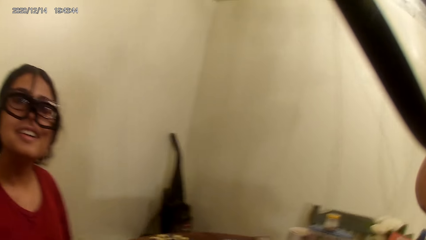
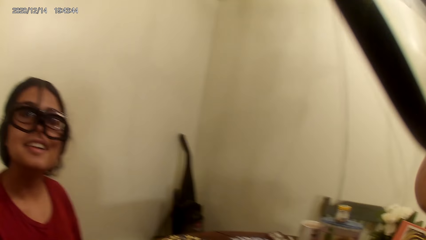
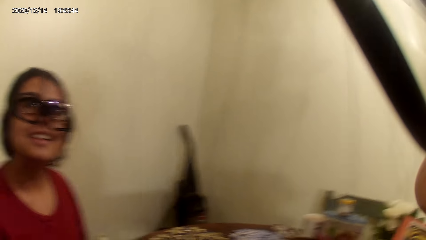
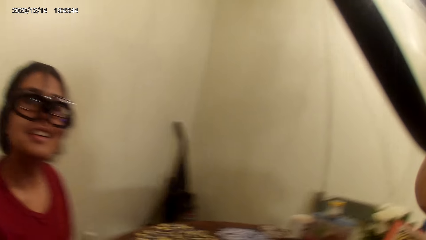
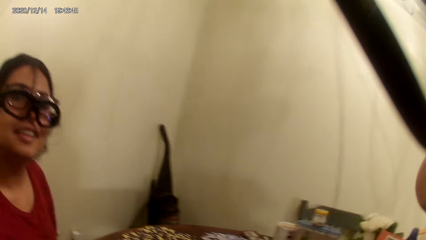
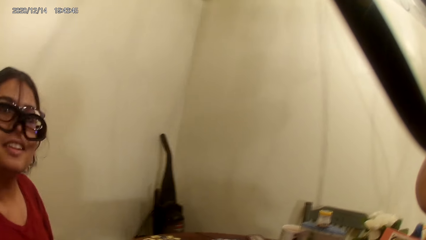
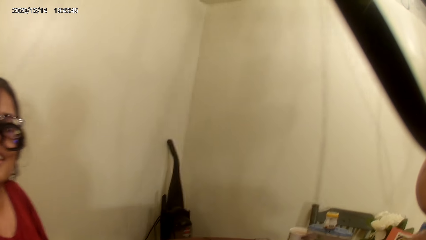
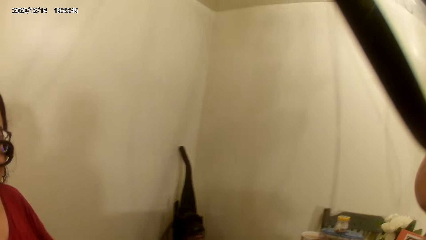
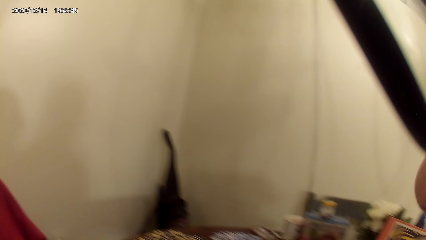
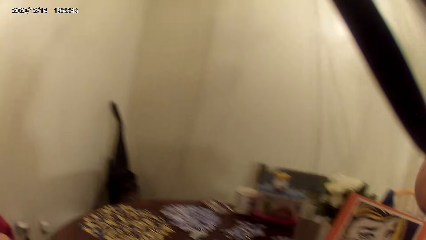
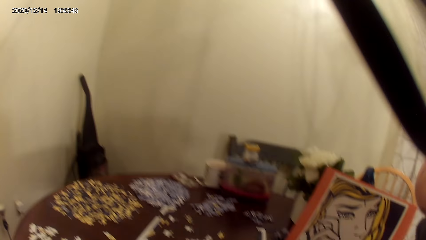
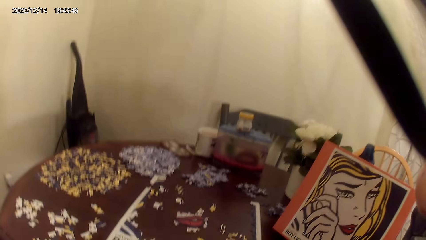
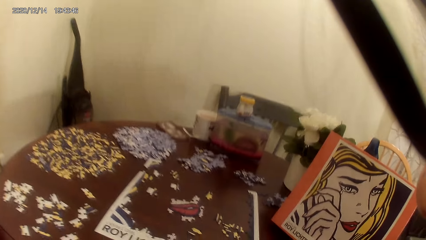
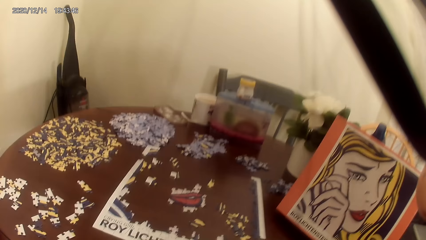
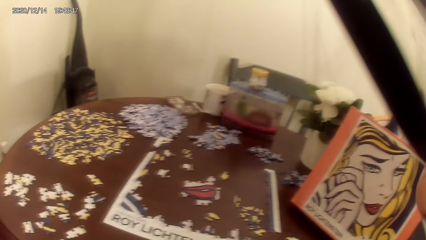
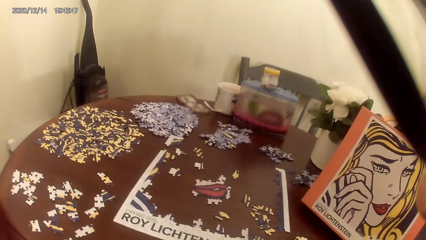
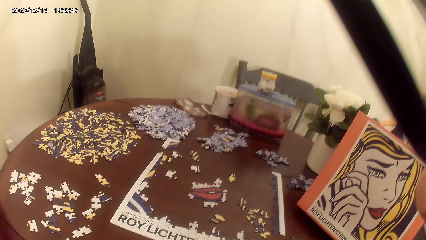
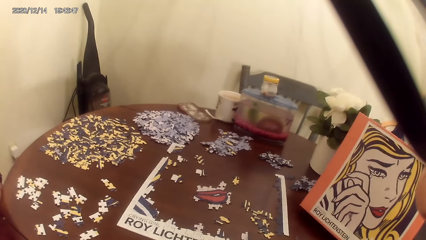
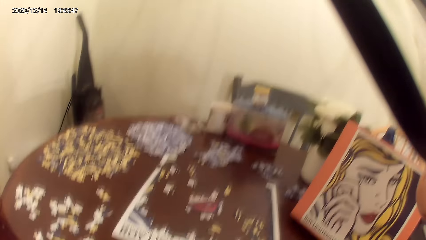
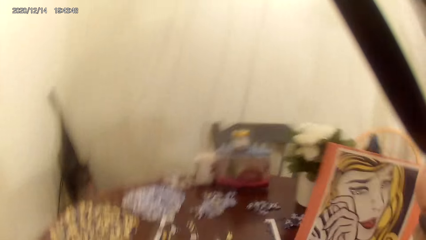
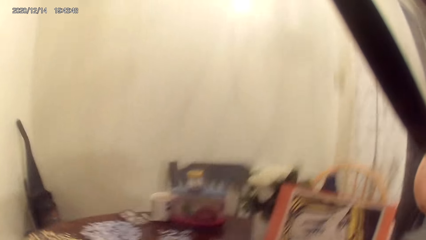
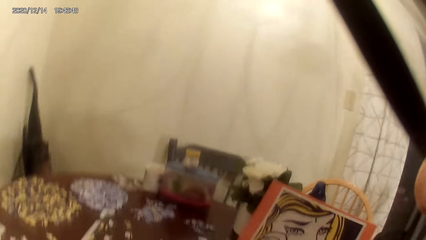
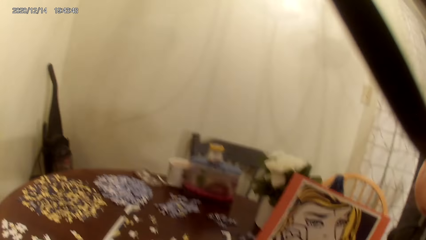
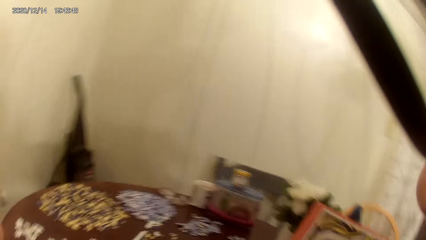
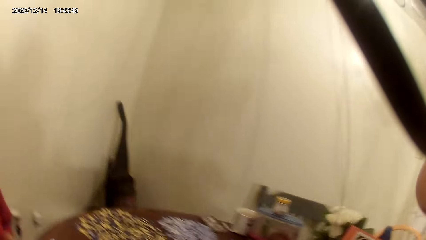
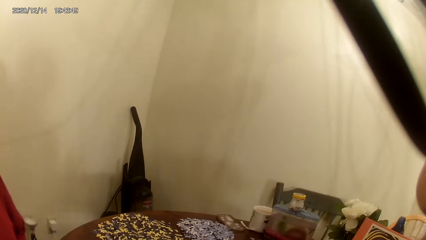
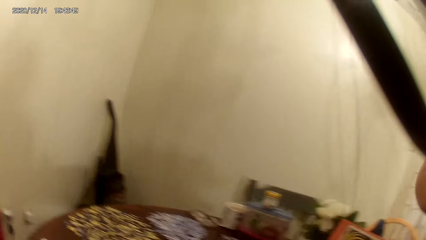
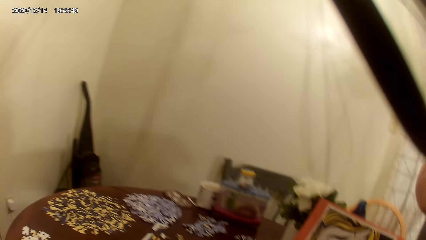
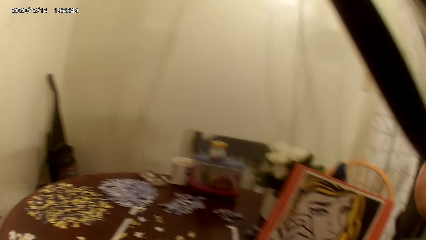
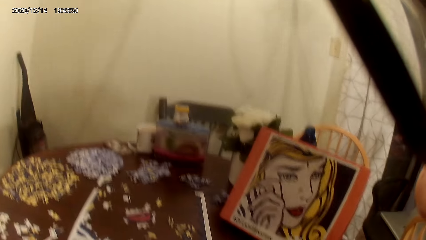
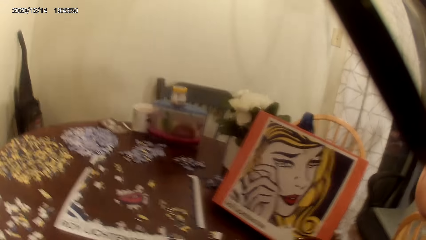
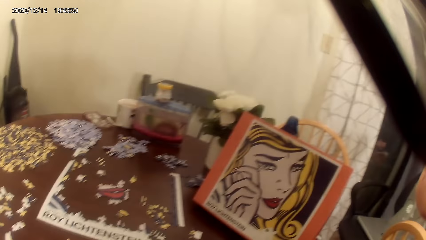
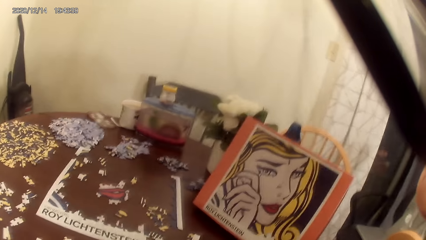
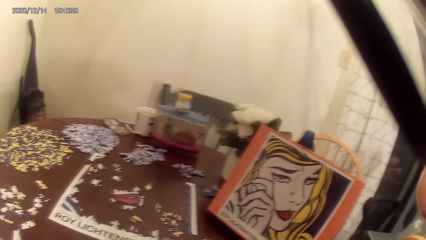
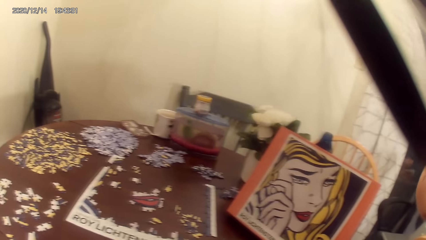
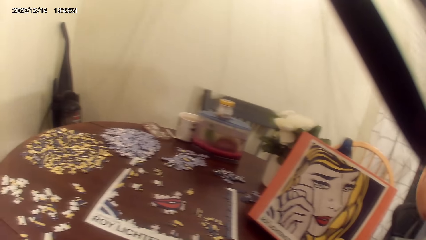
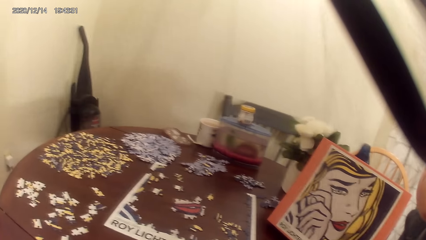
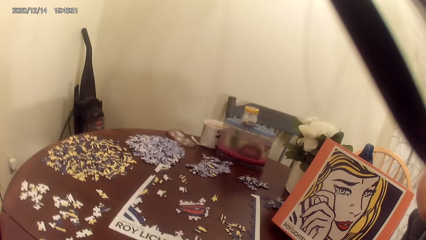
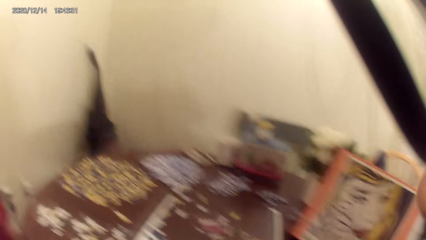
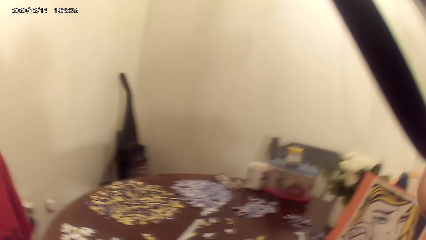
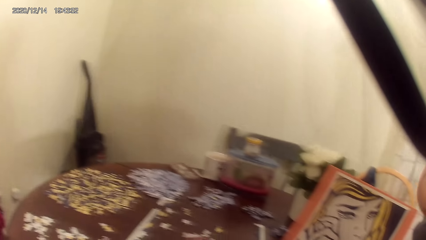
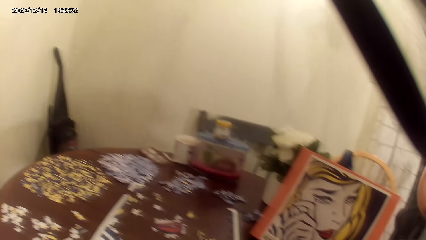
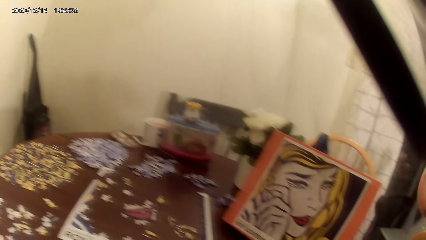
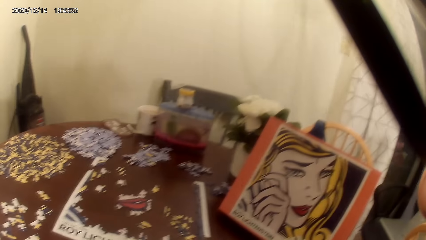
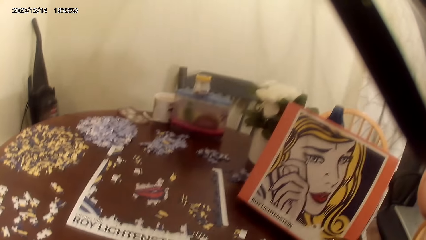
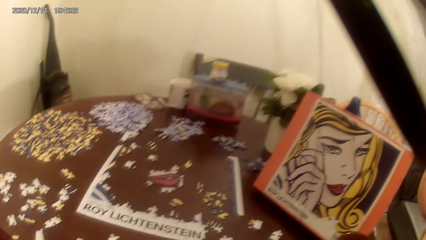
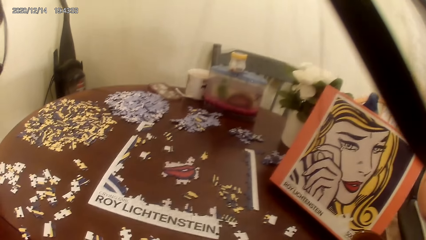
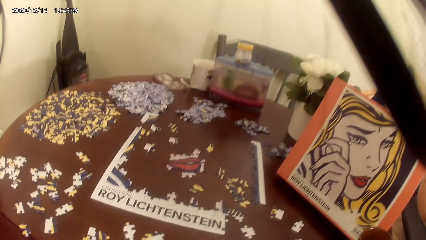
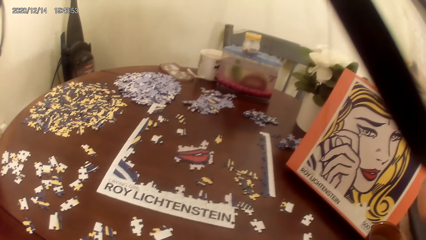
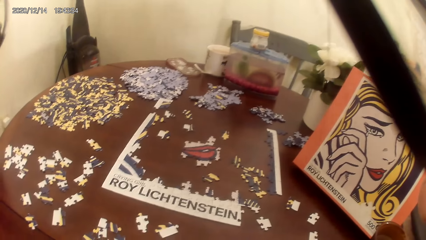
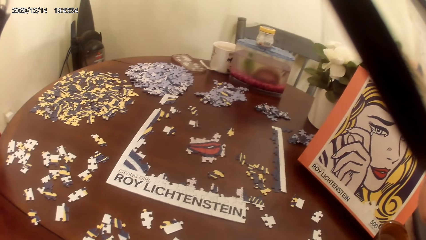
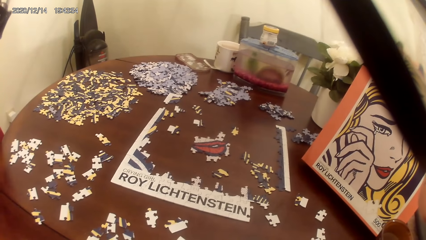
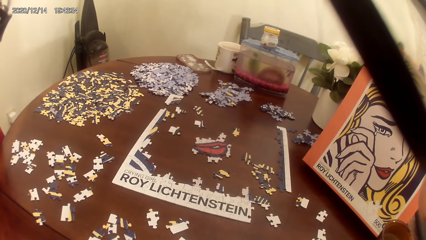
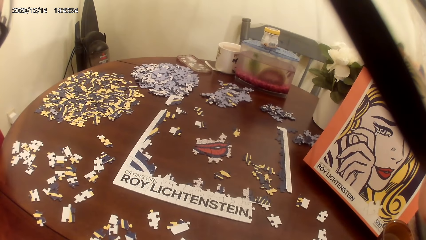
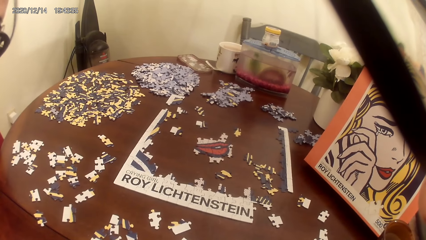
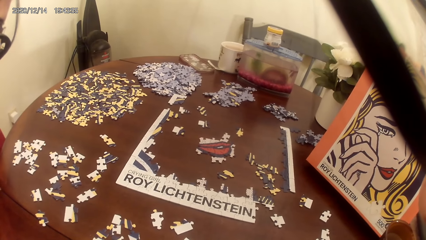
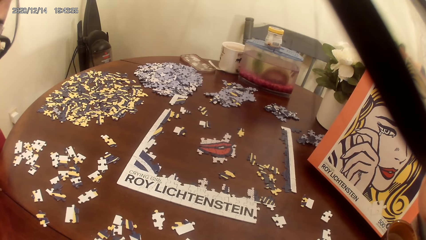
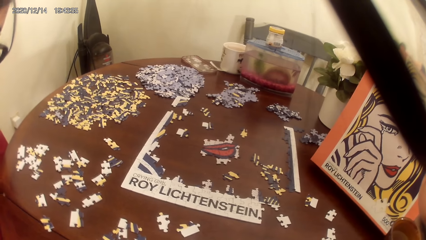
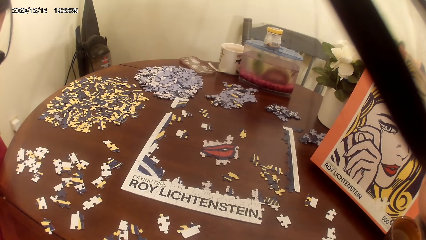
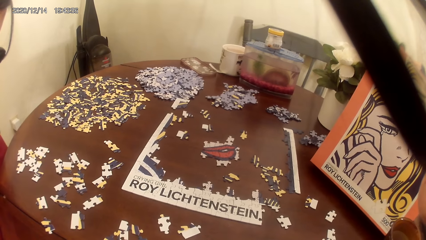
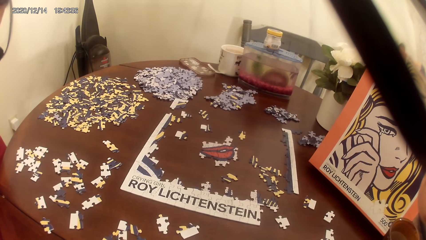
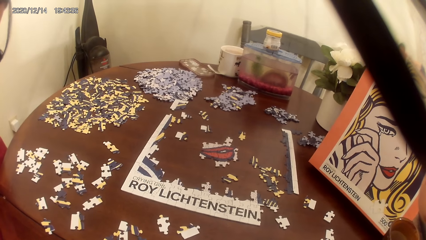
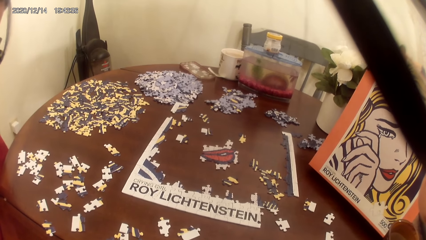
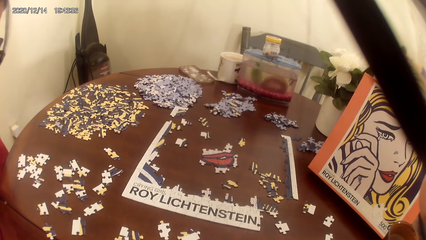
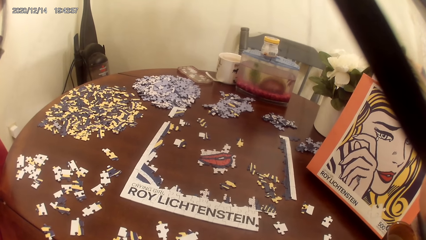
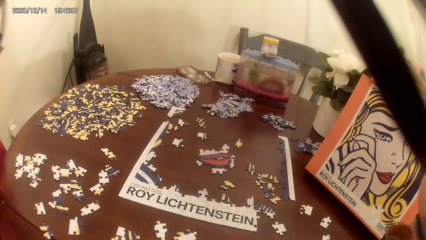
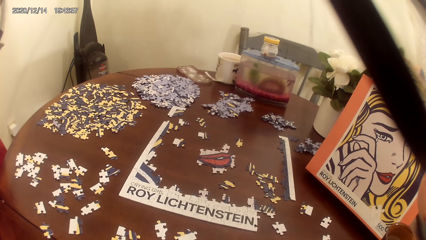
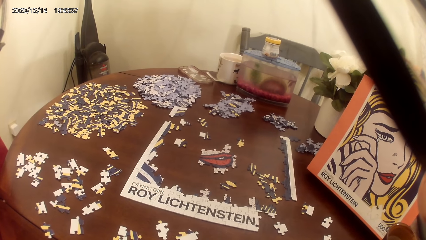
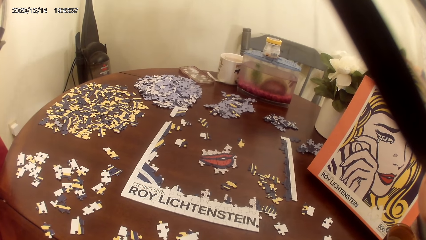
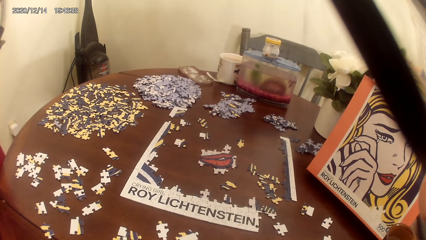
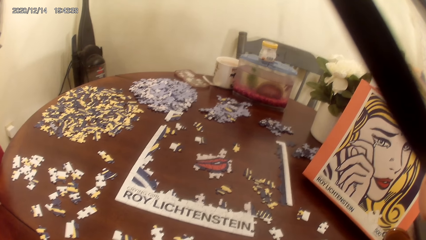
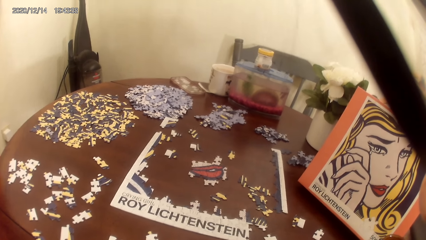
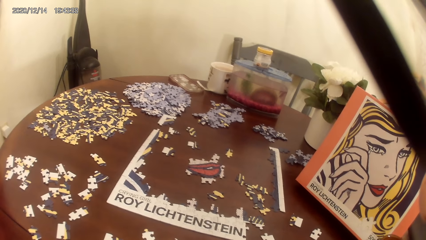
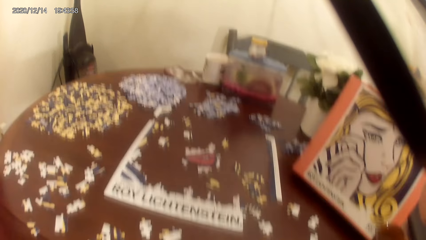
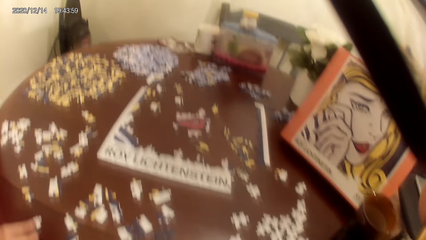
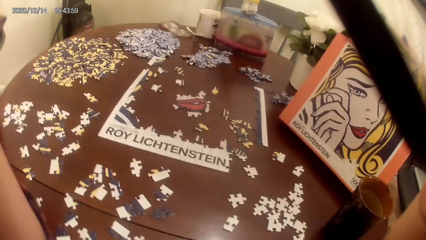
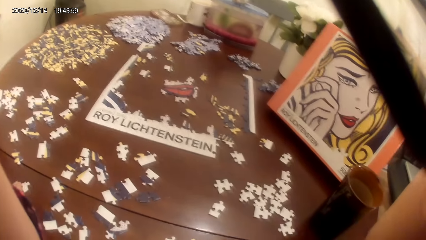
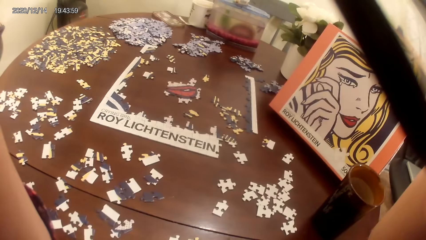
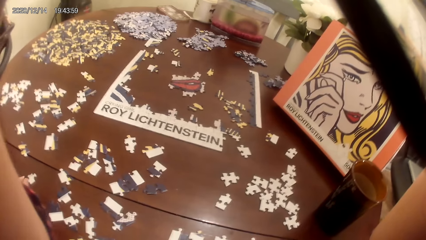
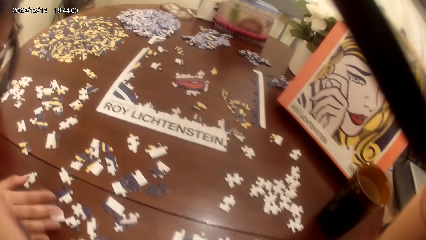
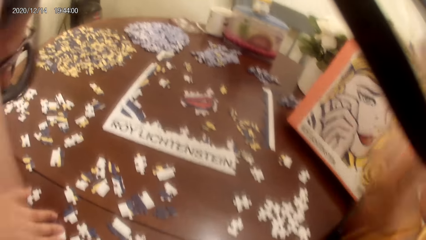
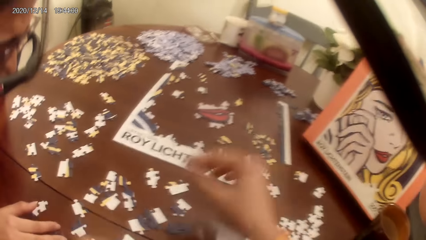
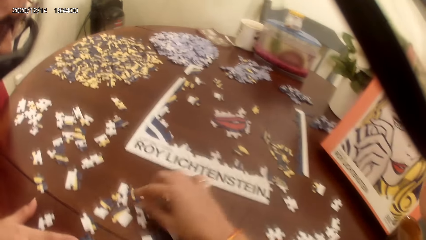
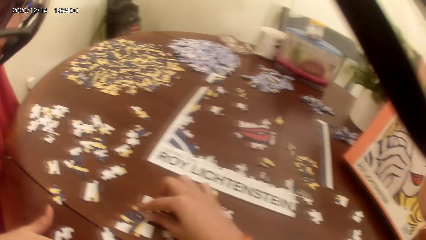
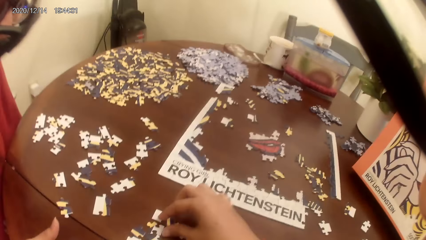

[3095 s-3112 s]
The camera wearer talks. Another person talks and laughs. The camera wearer talks making the puzzle pieces.
